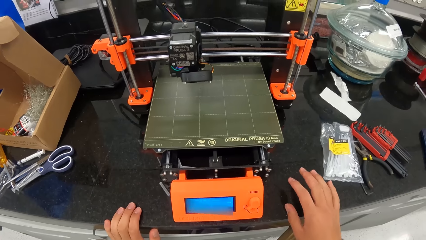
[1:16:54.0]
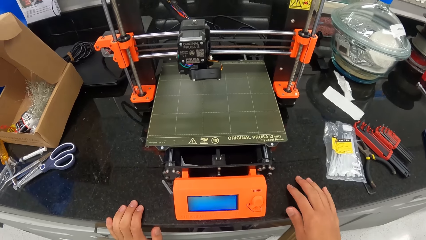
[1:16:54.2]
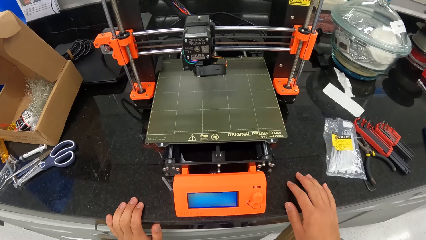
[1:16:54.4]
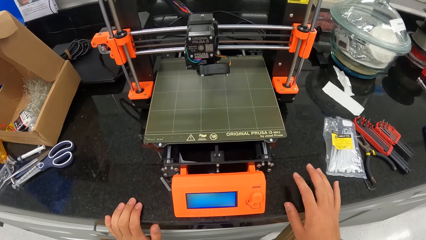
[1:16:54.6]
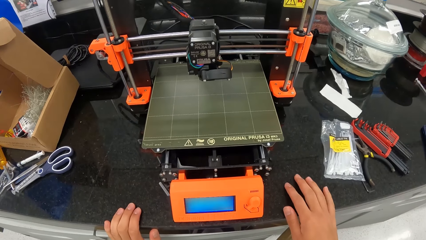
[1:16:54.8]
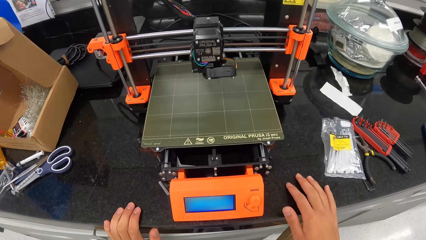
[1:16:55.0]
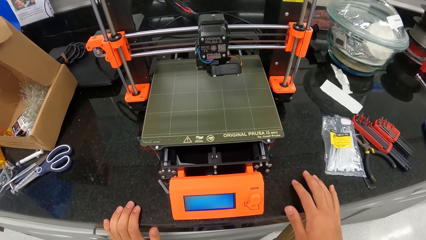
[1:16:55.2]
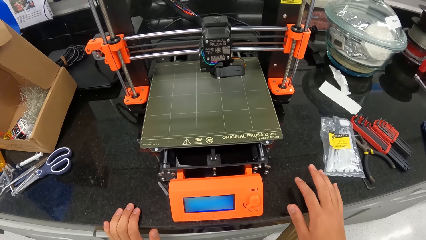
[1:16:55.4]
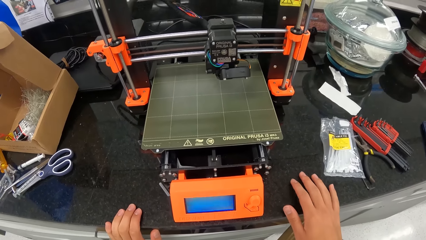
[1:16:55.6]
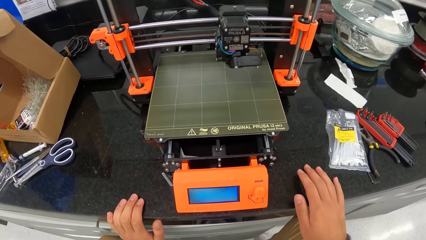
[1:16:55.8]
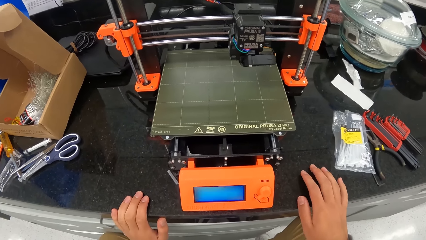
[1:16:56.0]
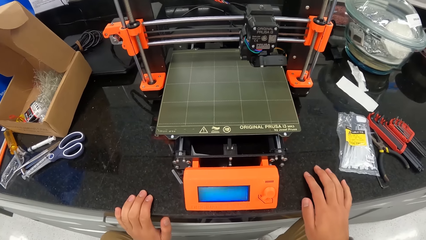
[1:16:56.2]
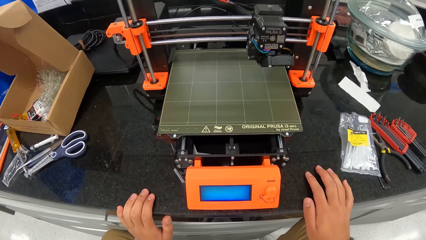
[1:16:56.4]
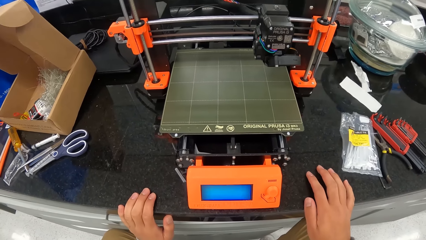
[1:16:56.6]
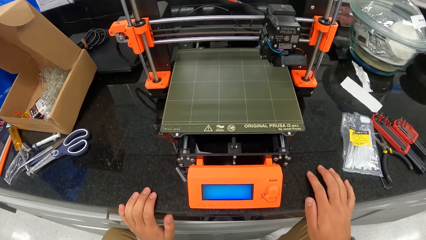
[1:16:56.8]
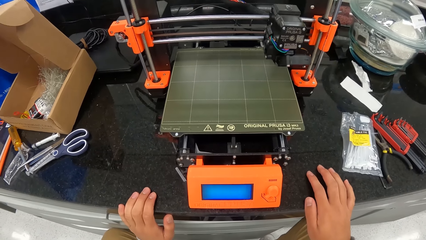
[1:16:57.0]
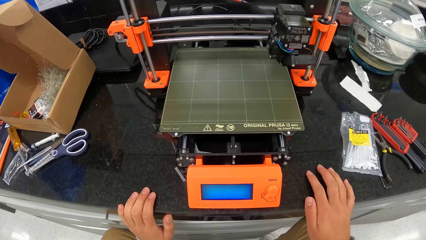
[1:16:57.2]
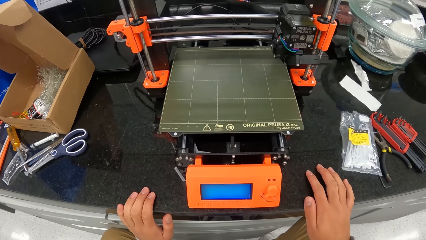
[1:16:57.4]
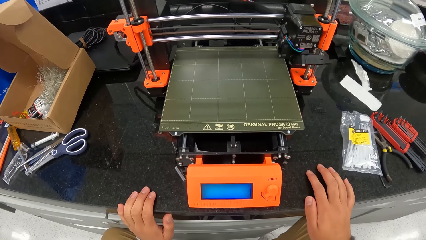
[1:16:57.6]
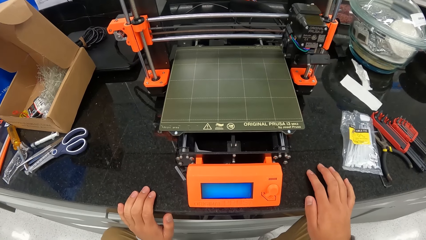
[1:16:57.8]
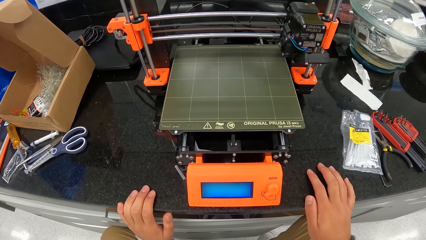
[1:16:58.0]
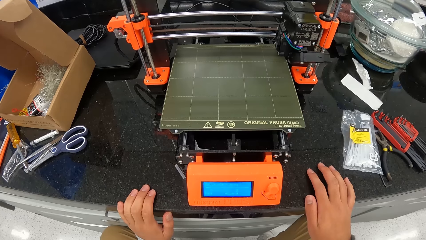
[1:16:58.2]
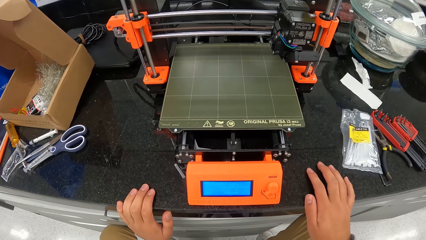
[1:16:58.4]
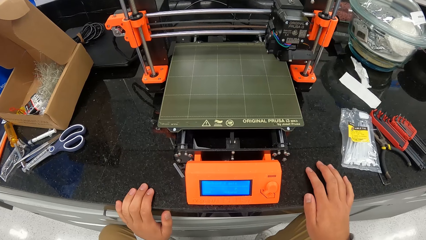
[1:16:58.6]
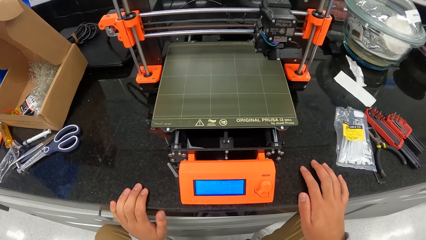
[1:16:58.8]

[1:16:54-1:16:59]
The camera wearer looks at the scanning machine.

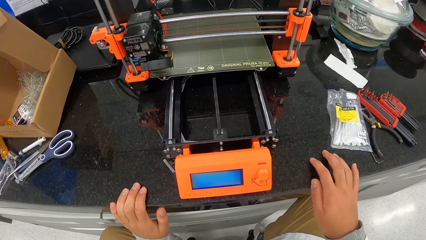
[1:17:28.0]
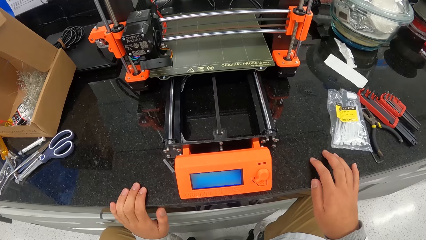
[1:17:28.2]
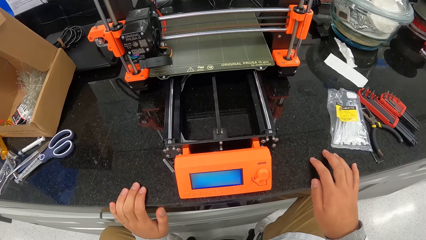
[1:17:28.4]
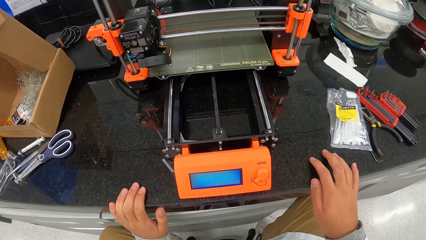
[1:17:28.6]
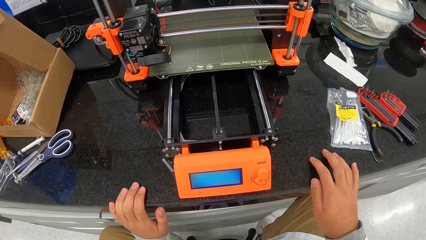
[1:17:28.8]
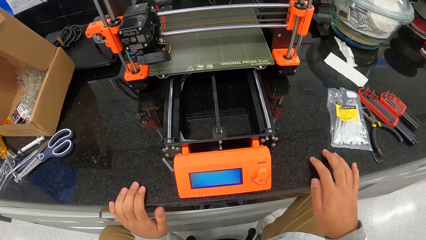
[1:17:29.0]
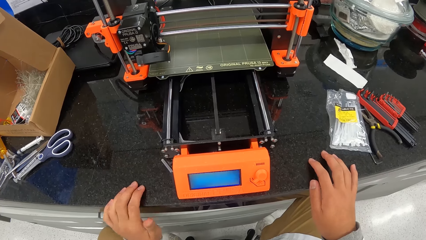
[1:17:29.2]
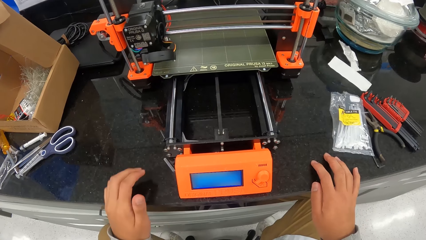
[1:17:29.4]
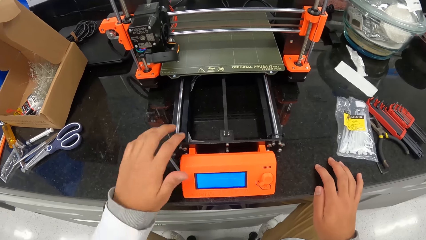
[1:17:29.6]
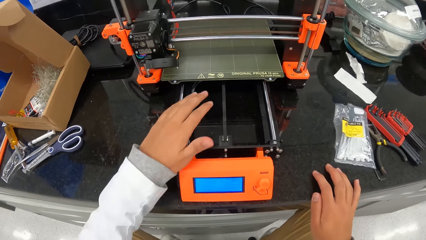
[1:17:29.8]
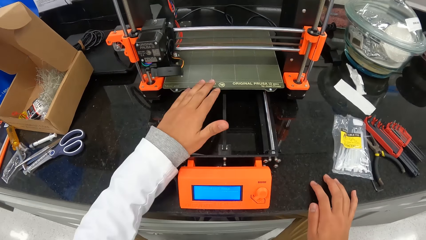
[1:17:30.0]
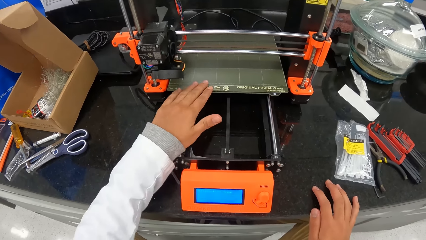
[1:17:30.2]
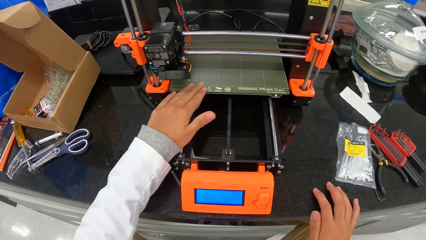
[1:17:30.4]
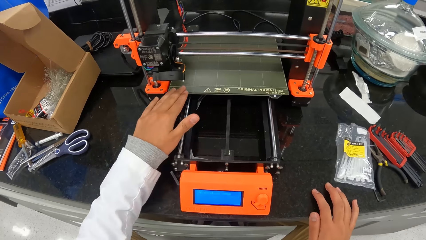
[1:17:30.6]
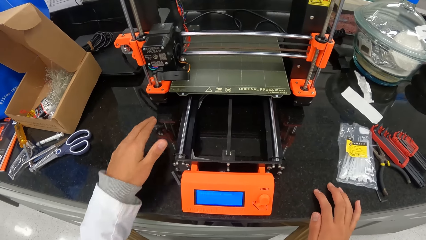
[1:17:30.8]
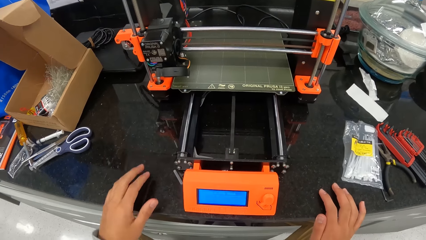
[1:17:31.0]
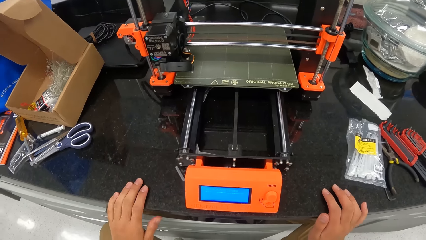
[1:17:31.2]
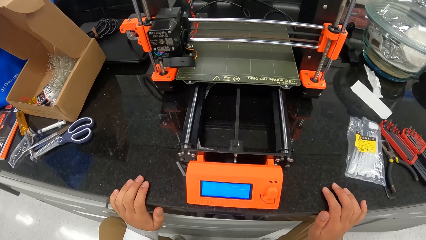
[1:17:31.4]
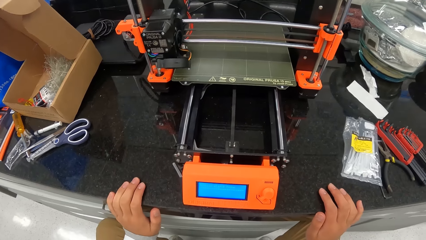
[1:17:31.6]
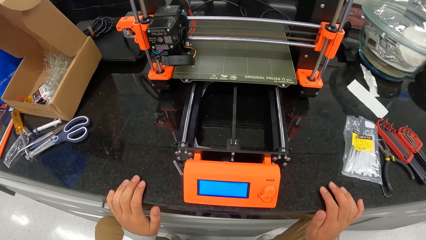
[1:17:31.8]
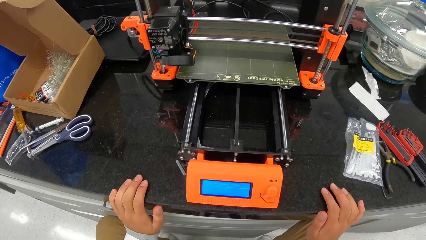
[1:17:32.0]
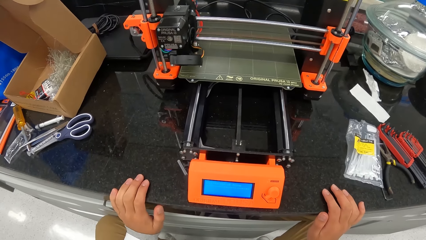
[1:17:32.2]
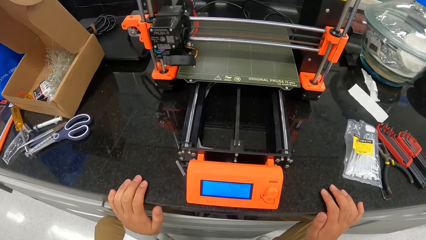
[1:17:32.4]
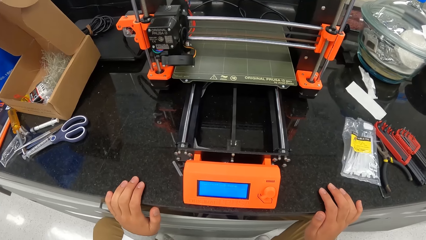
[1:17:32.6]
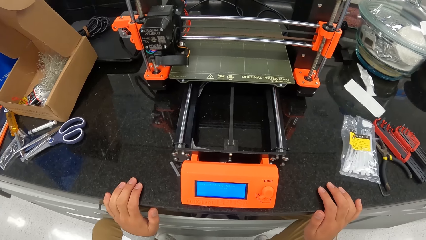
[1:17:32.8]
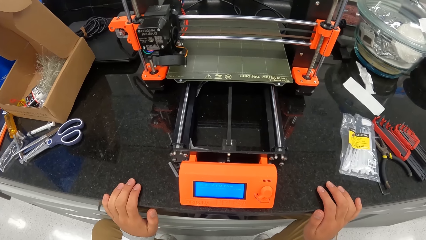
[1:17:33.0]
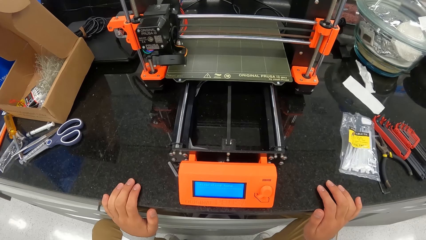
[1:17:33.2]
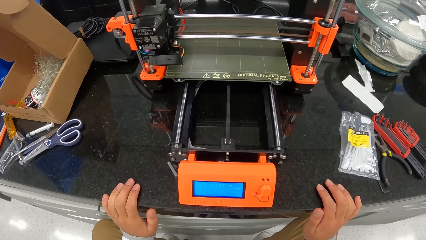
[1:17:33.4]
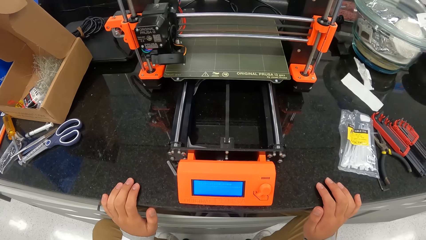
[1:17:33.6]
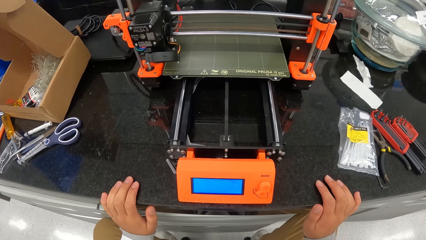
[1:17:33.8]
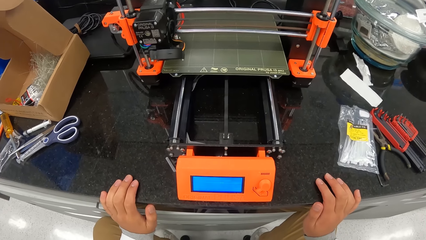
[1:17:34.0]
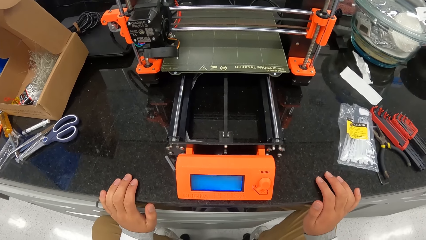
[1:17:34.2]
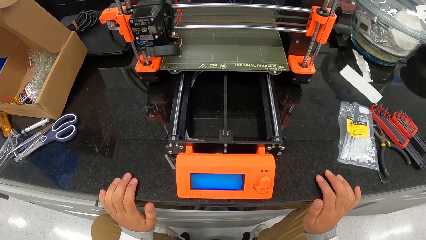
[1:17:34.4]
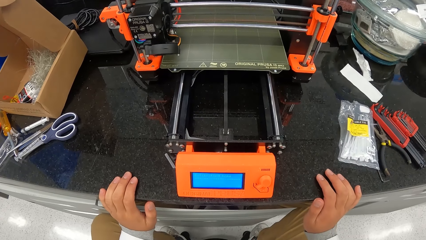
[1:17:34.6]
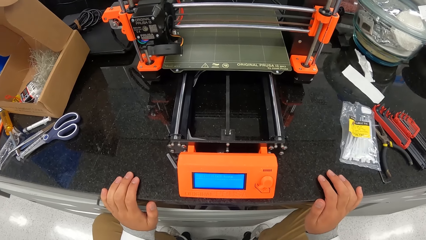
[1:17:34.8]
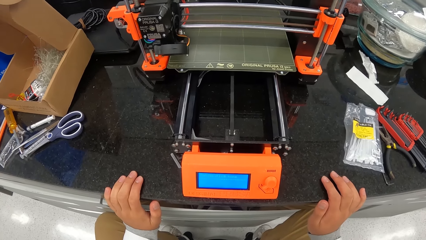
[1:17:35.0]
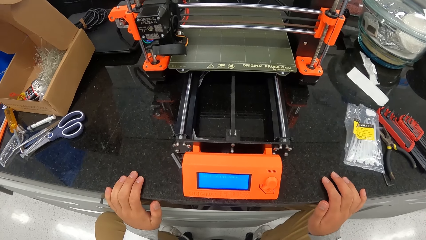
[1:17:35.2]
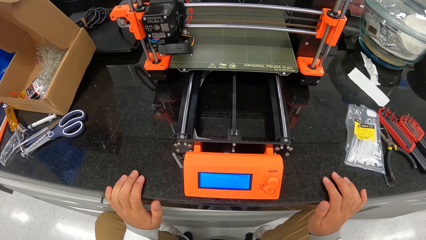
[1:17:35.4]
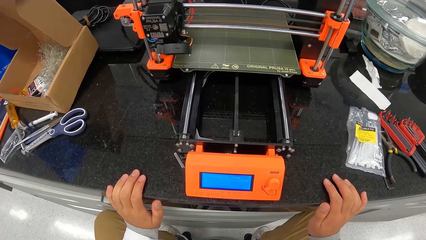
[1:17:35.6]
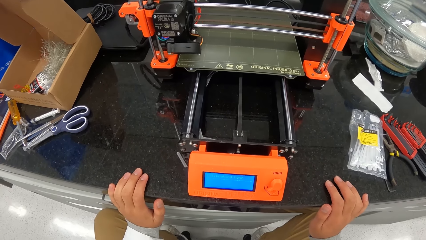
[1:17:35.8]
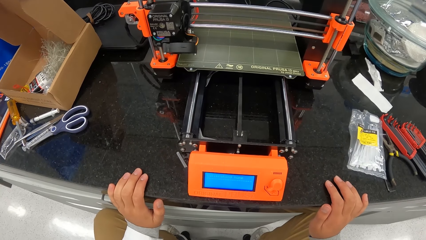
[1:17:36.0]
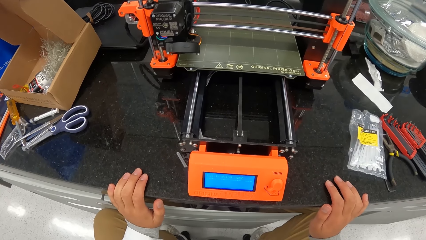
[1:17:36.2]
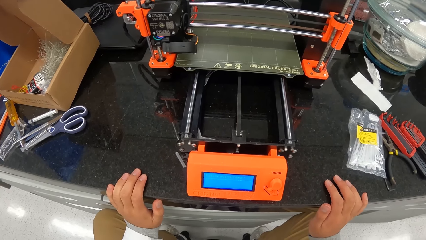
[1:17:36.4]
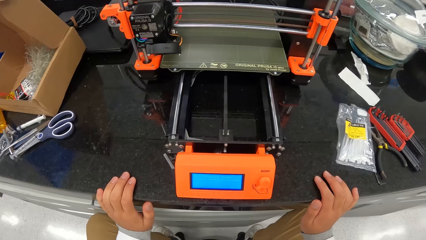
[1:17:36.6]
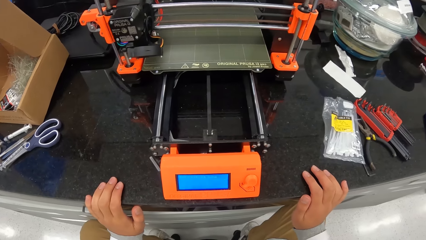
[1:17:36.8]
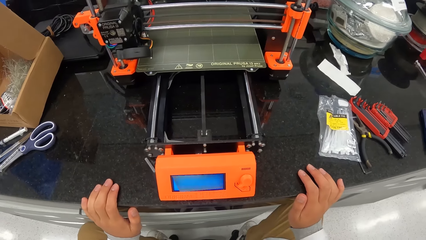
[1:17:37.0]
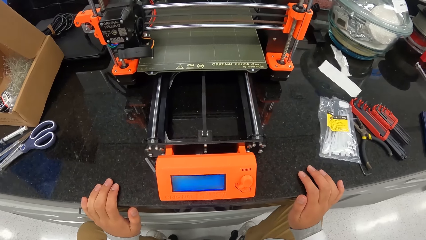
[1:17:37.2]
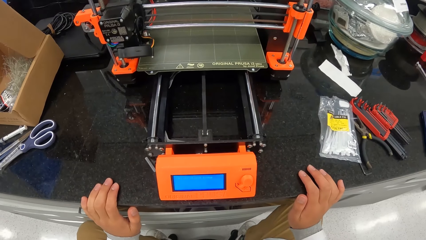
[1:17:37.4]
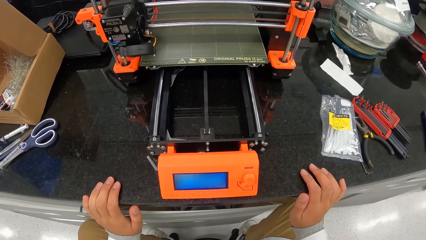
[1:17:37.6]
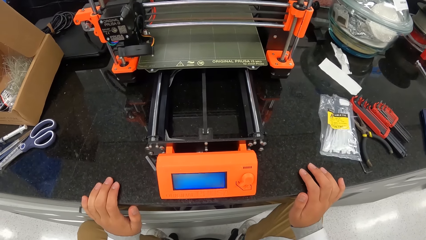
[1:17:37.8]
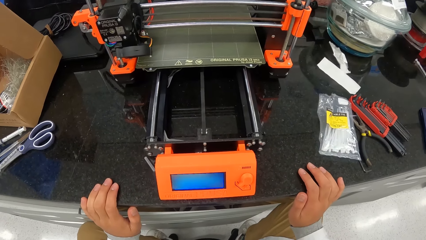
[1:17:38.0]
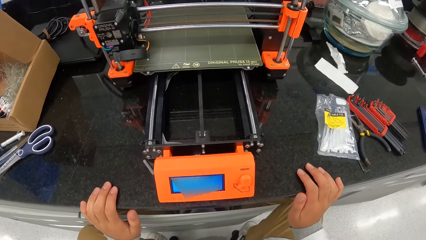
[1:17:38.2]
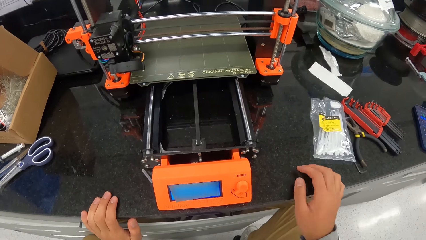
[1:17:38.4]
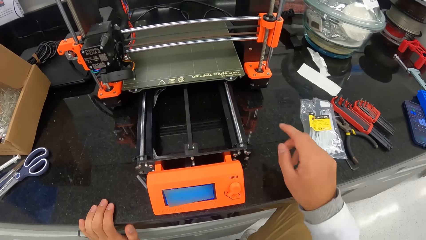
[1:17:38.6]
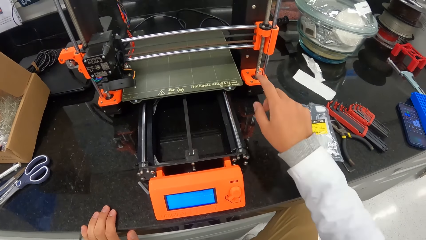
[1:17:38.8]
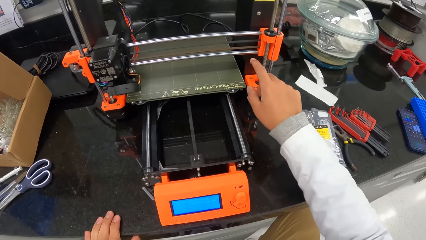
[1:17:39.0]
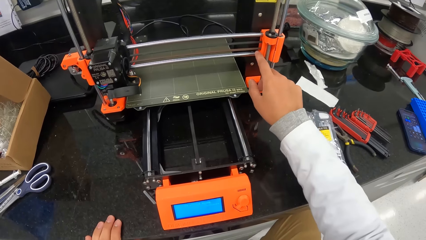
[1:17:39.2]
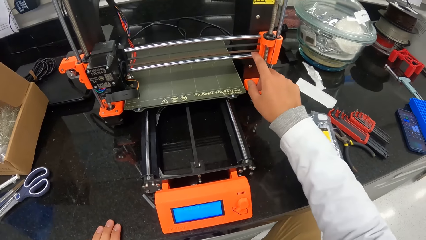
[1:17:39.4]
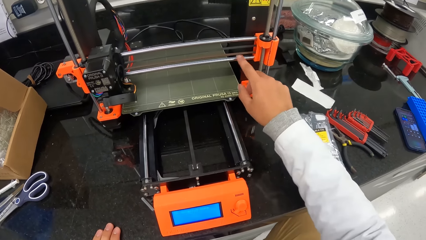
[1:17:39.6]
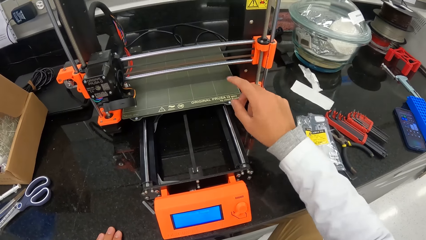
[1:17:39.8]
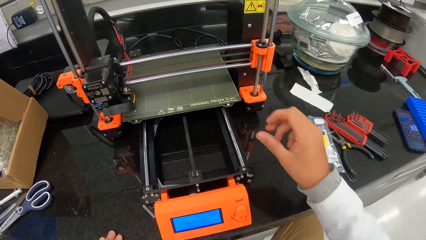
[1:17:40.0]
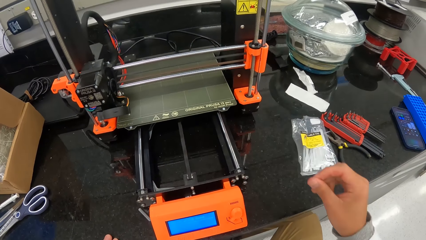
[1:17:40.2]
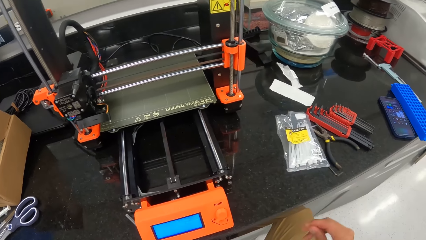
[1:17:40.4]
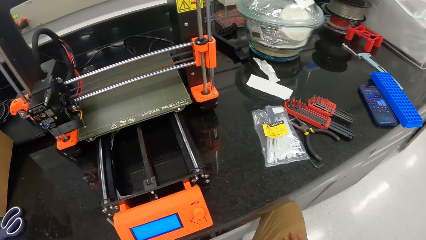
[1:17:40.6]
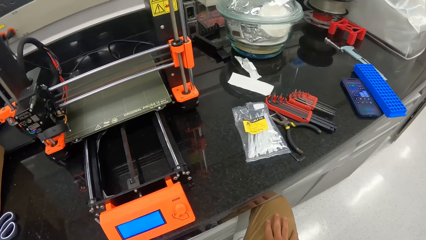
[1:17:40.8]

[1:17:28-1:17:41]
The camera wearer places his left hand on the printer bed. He removes his hands from the printer bed. He holds the scanning machine. He looks at the scanning machine. He places both hands on the table. He places his right hand on the extruder. He holds the scanning machine.
